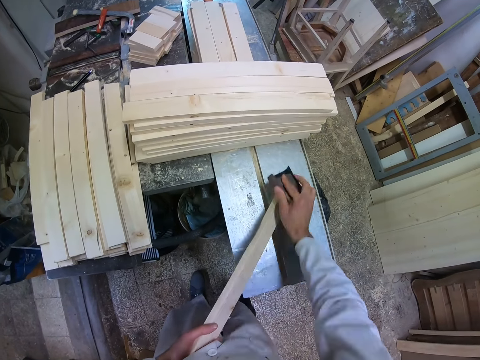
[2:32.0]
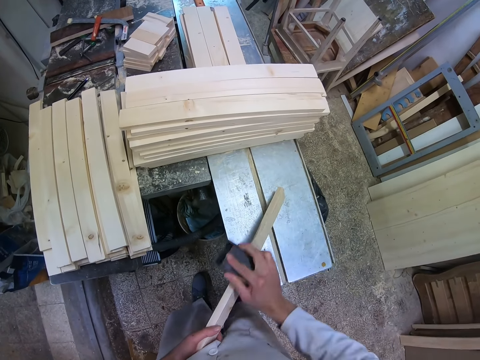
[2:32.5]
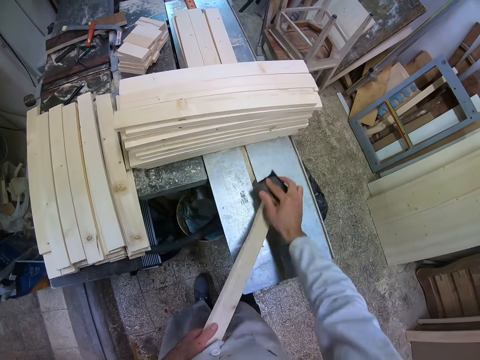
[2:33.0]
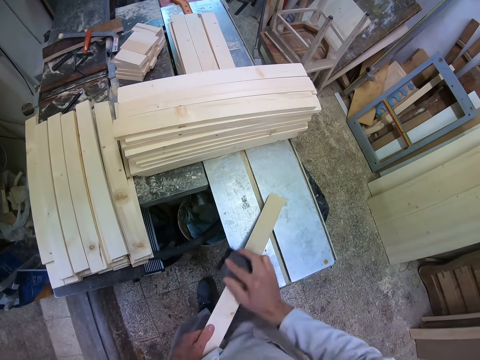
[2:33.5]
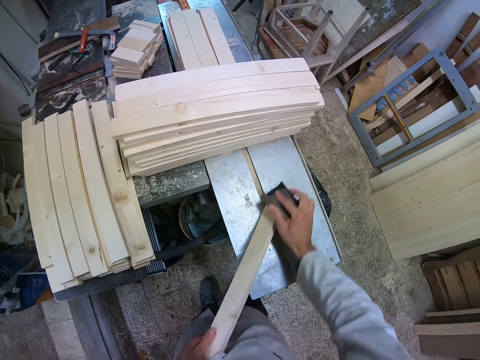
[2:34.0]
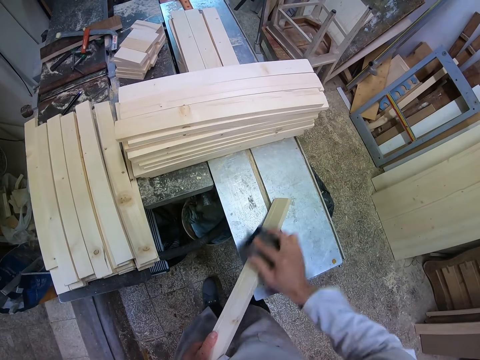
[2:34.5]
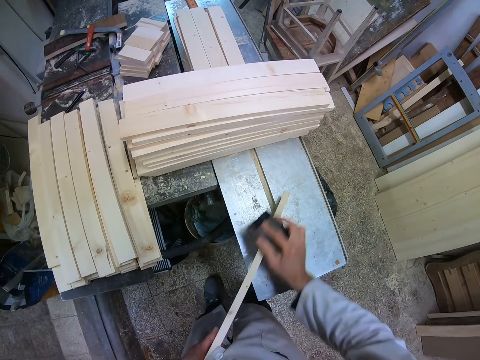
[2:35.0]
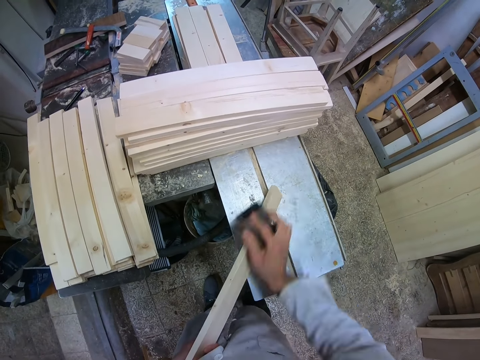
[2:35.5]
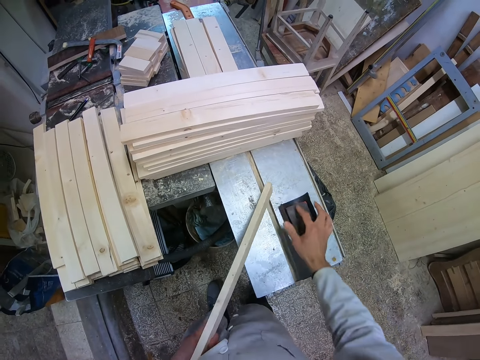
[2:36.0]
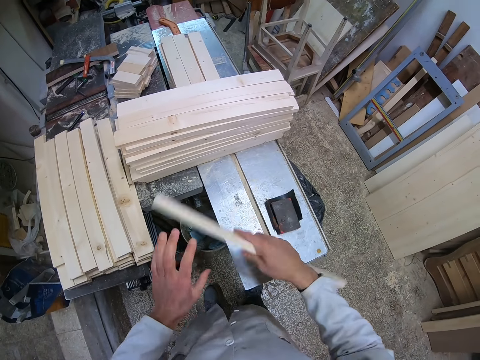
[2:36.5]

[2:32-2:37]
The camera wearer drops the sandpaper on the cutting machine. They turn the piece of timber.

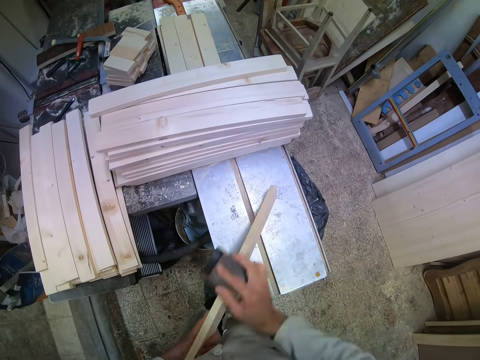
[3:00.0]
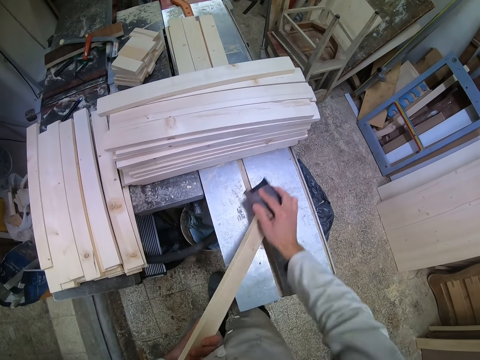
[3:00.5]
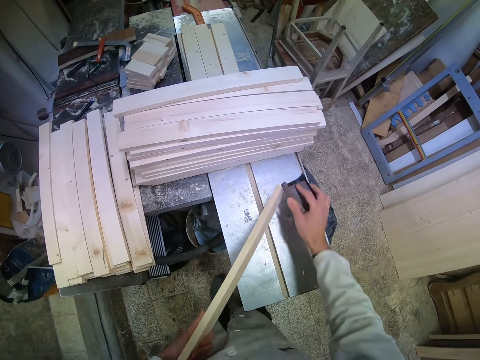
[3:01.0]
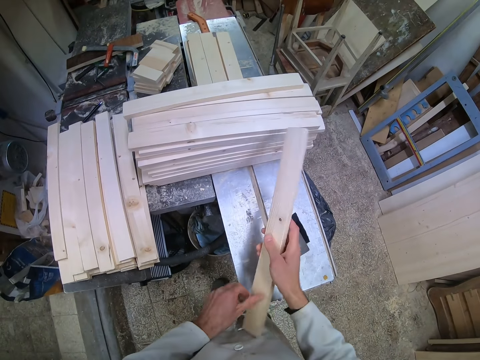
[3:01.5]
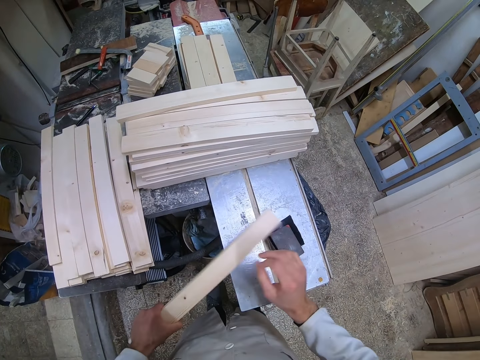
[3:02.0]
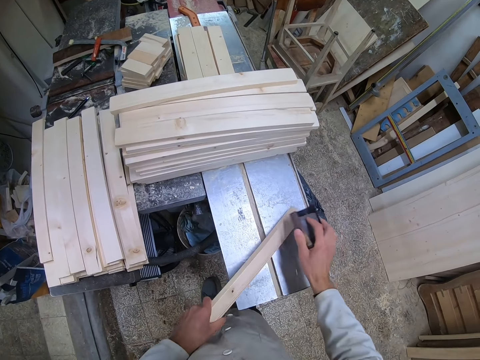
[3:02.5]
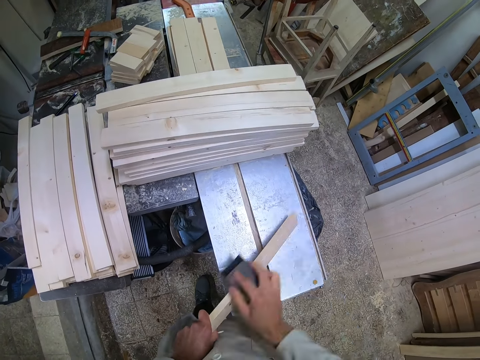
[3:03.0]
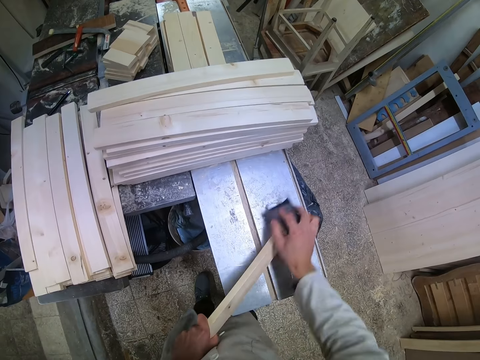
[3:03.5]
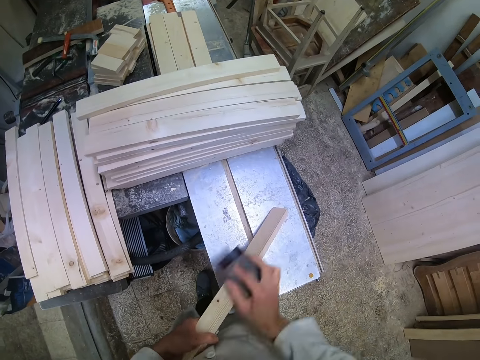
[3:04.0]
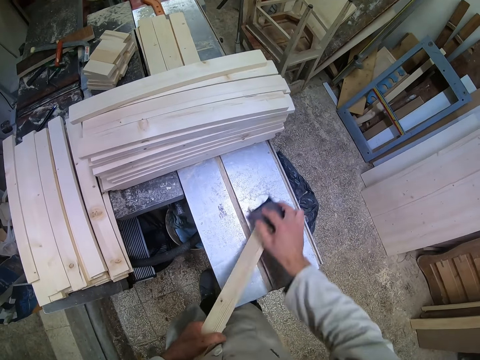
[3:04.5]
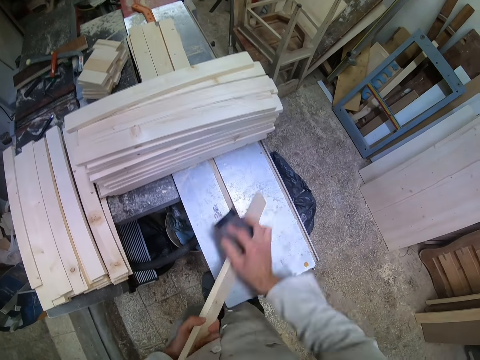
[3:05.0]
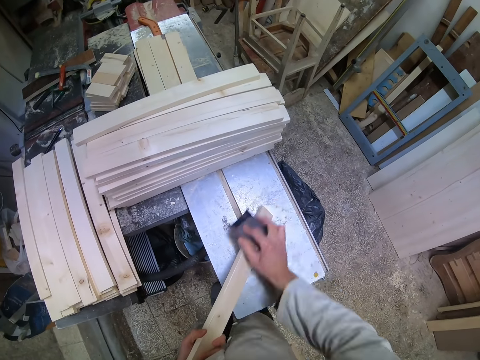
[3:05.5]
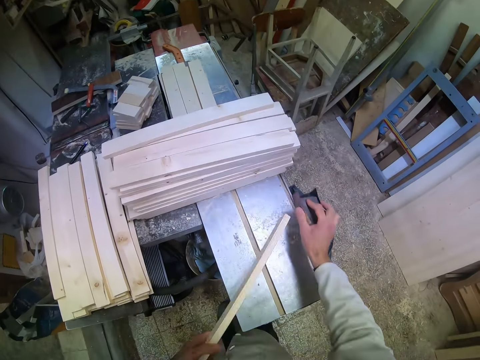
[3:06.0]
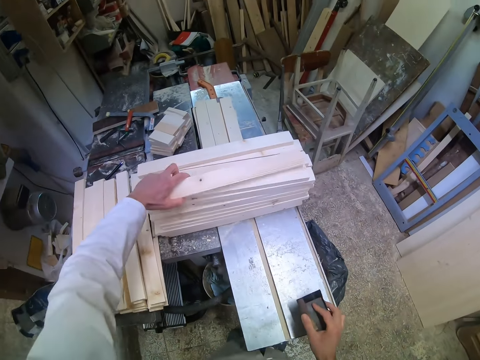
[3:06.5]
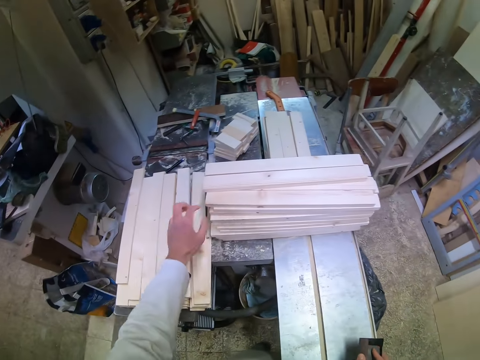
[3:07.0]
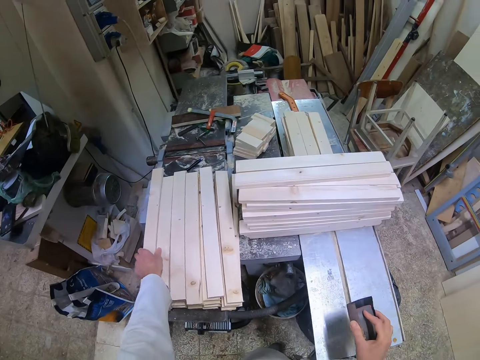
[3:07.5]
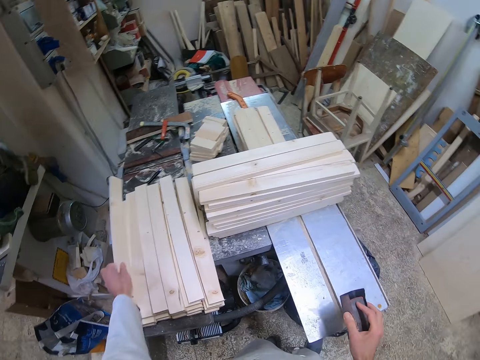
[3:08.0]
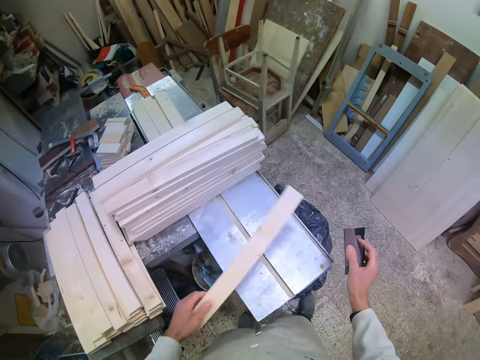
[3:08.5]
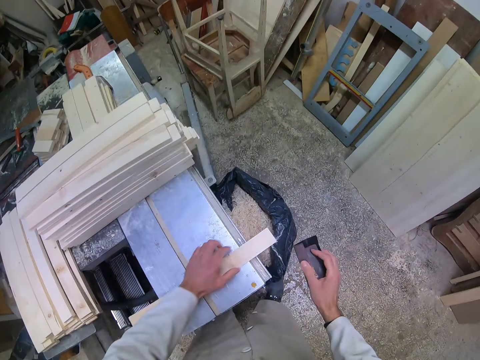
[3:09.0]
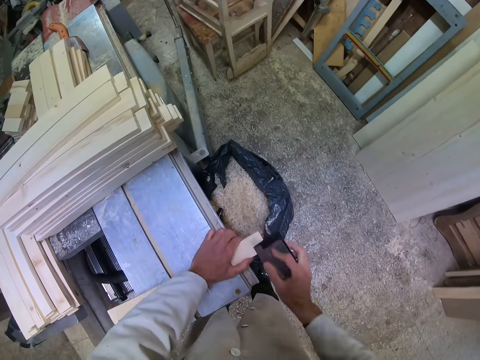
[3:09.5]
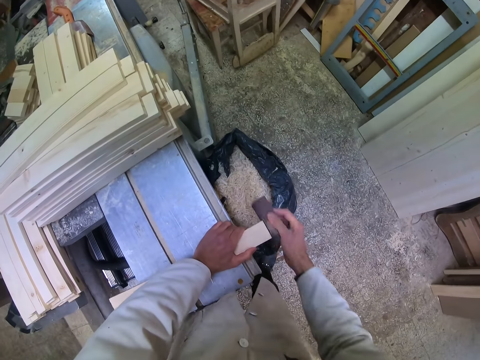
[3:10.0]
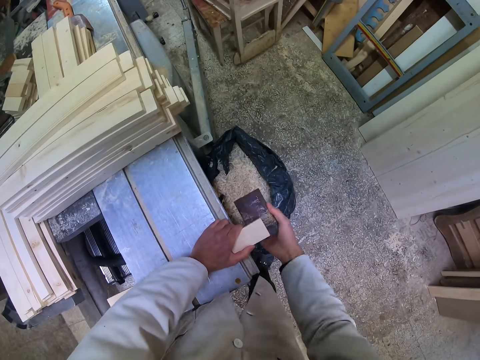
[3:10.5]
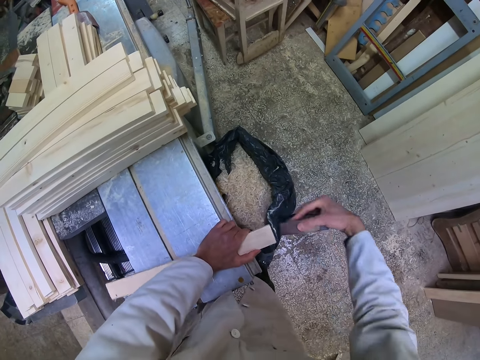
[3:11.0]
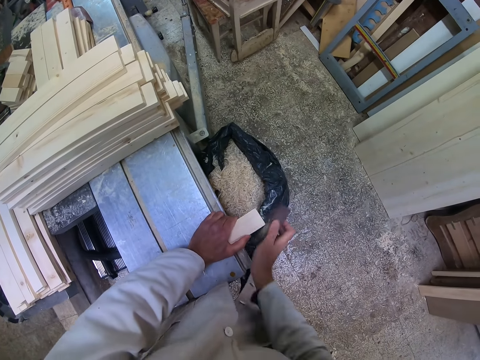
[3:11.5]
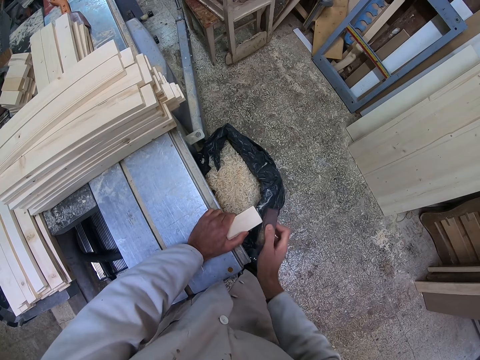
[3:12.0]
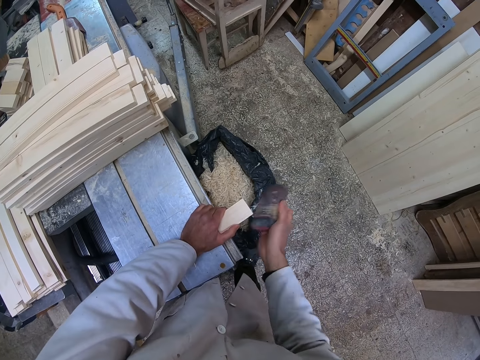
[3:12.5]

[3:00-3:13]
The camera wearer drops the sandpaper on the cutting machine. He flips the piece of wood. He picks up the sandpaper on the table and smoothens the piece of wood with the sandpaper. He drops the piece of wood on the other pieces of wood on the cutting machine. He picks up another piece of wood on the table with his left hand. He places the piece of wood on the cutting machine and smoothens the piece of wood with the sandpaper.

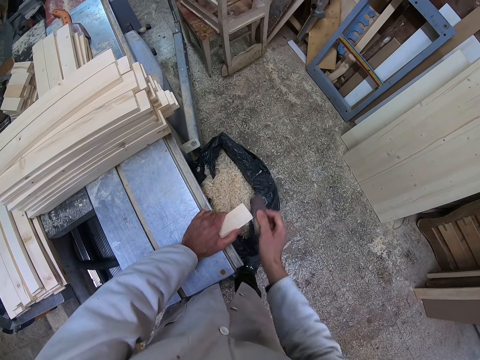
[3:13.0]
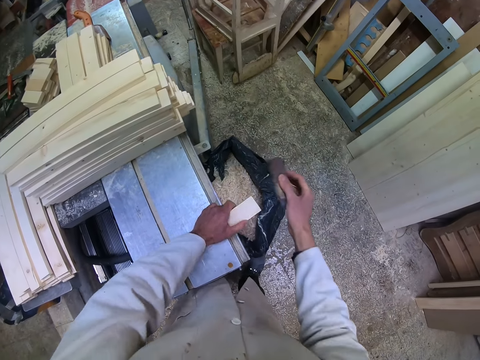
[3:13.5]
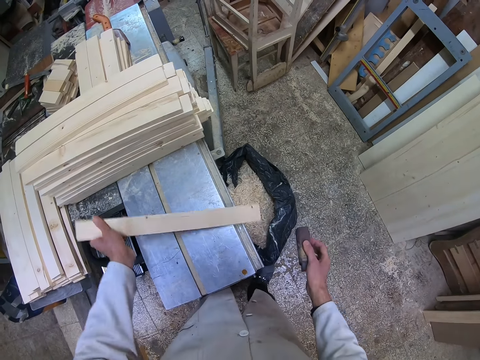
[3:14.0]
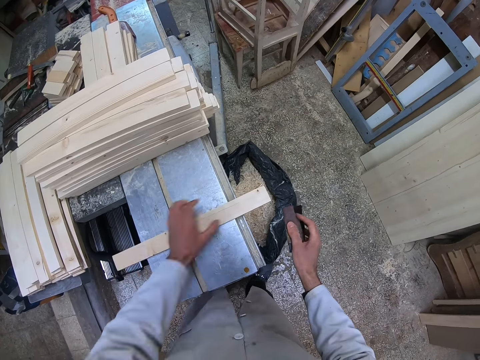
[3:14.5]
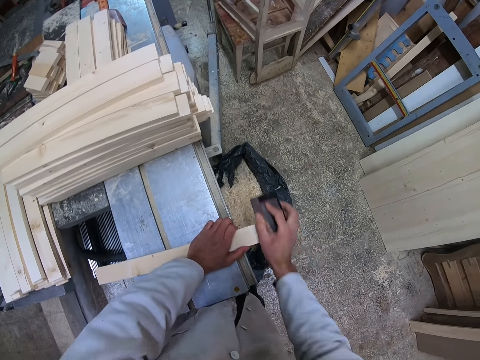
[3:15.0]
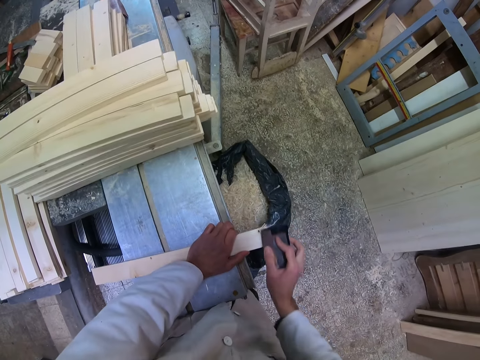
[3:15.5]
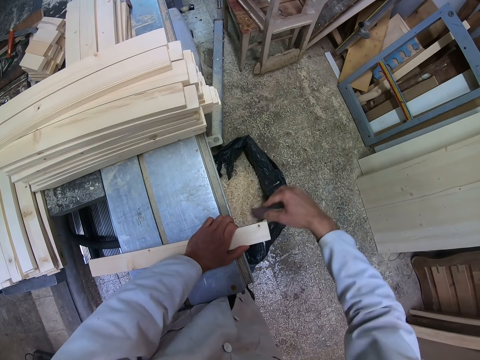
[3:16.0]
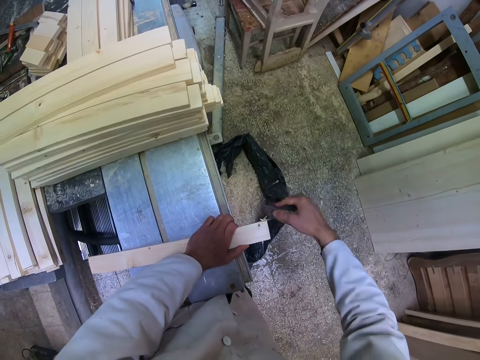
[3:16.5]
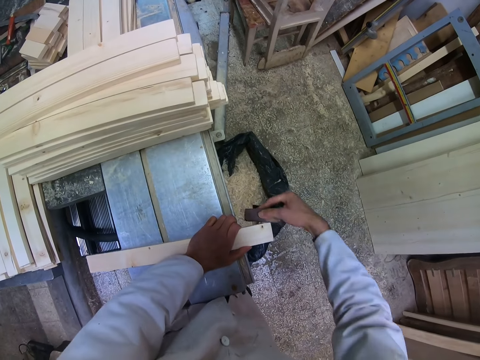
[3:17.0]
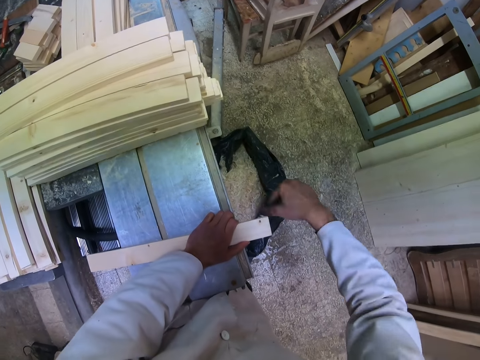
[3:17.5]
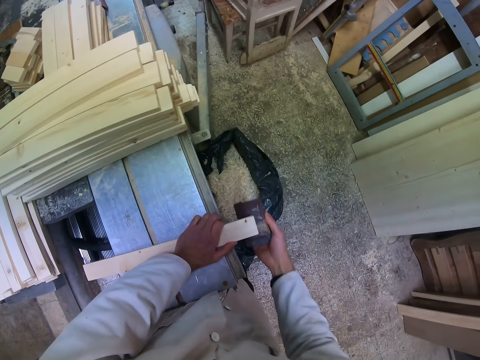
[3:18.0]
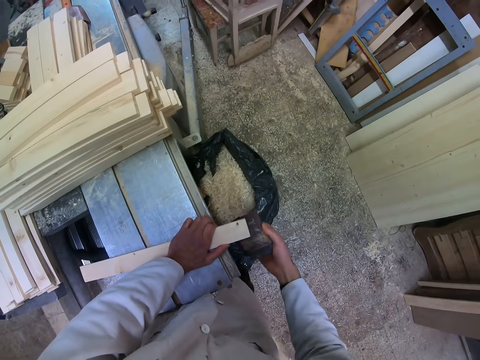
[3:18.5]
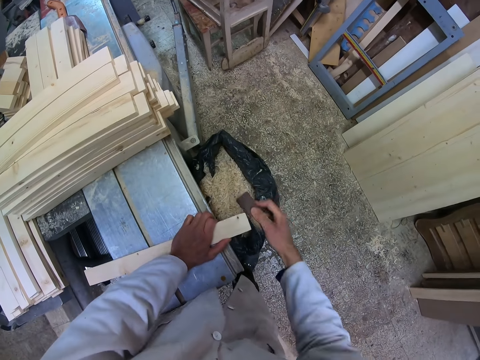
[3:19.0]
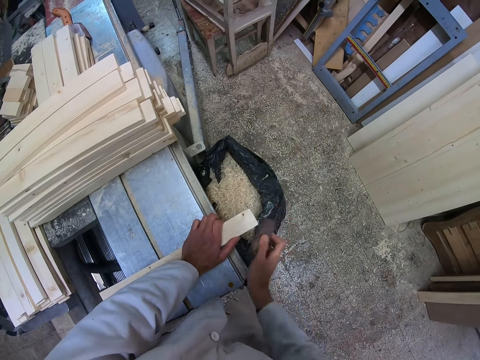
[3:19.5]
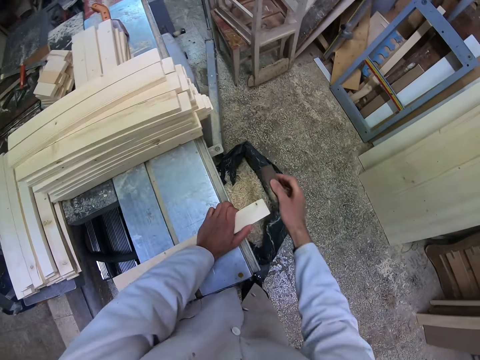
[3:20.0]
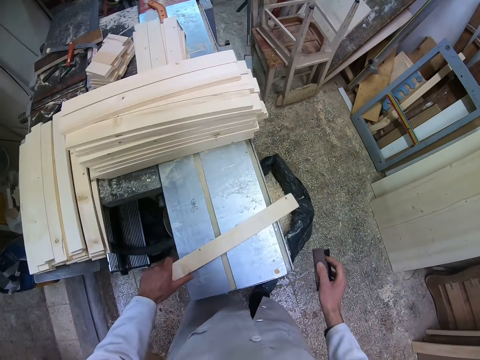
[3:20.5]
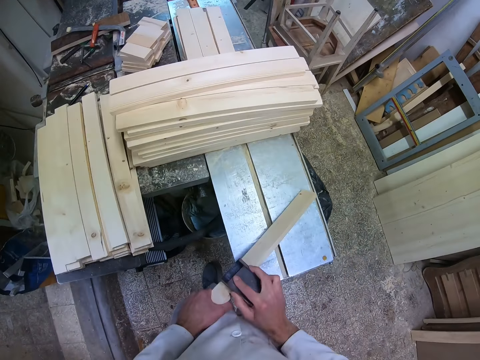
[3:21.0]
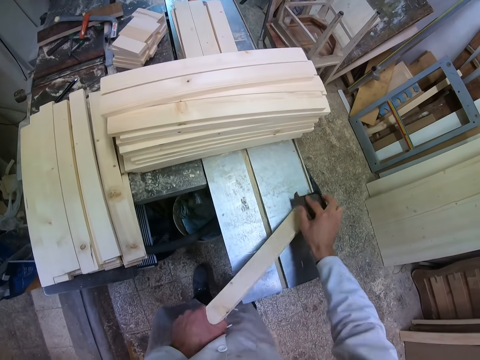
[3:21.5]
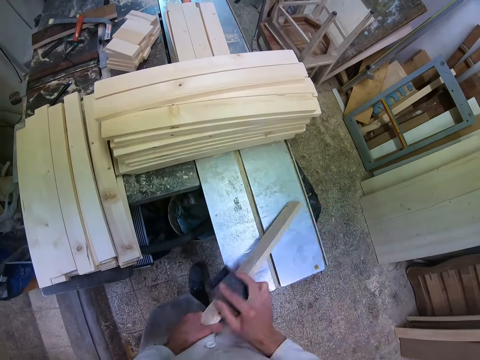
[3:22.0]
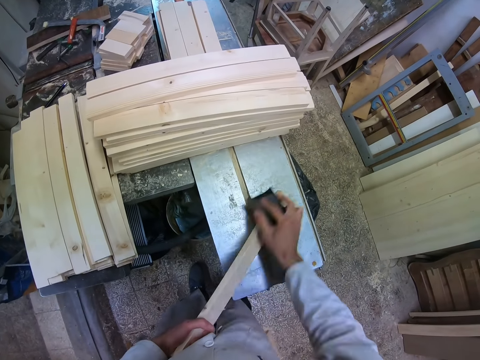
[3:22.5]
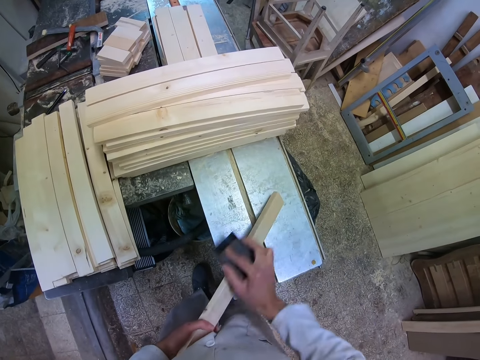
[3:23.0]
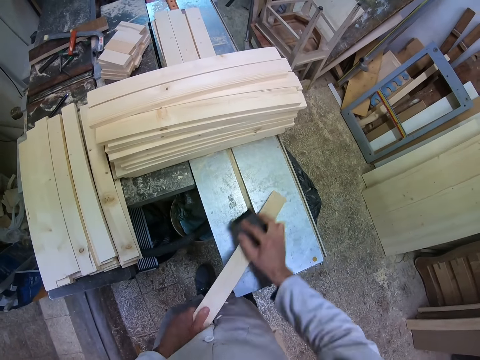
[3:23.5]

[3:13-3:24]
The camera wearer flips the piece of wood. They smoothen the piece of wood with the sandpaper.
